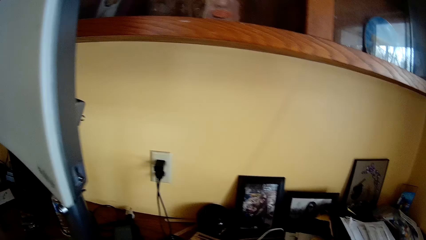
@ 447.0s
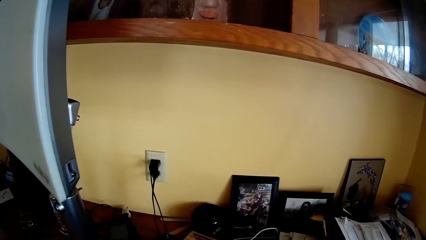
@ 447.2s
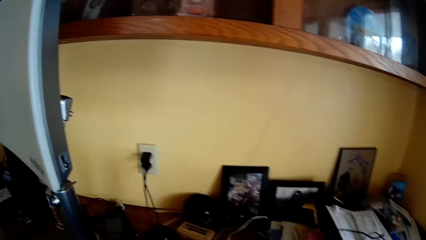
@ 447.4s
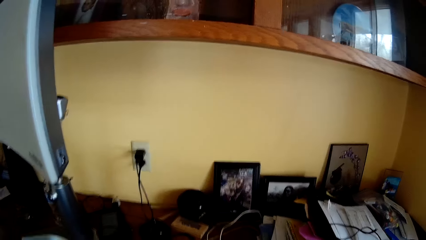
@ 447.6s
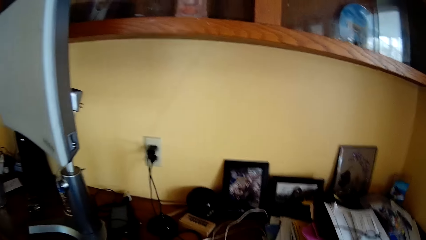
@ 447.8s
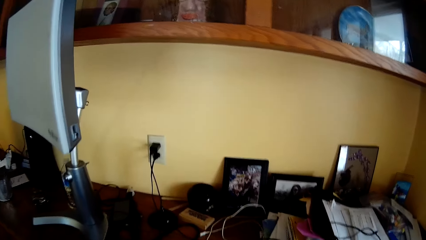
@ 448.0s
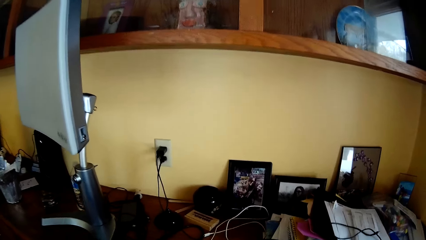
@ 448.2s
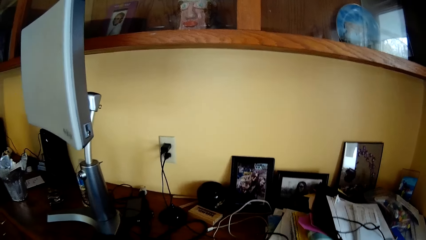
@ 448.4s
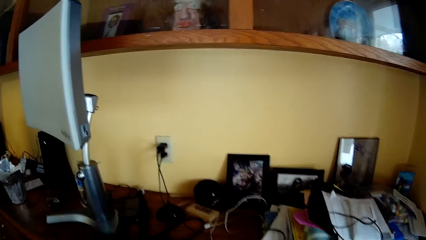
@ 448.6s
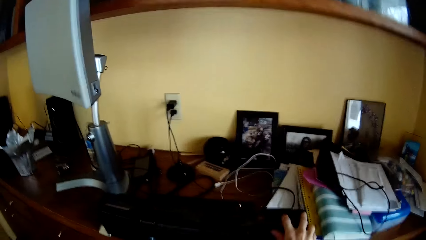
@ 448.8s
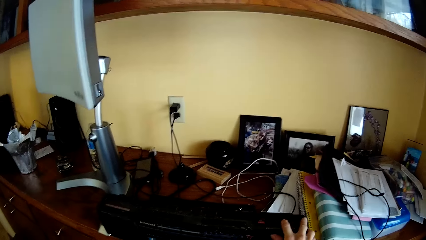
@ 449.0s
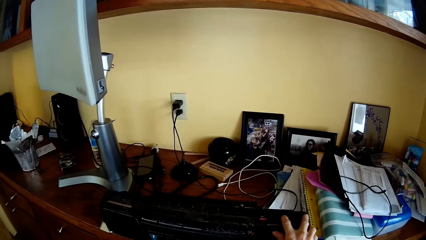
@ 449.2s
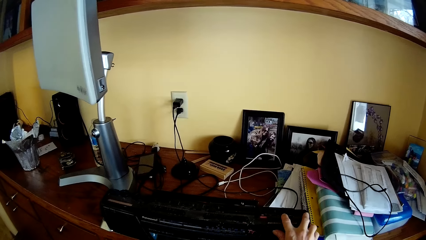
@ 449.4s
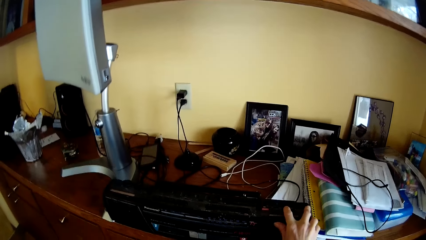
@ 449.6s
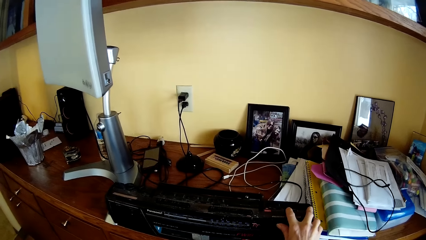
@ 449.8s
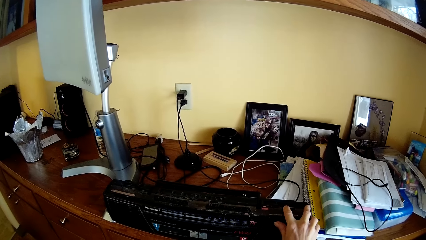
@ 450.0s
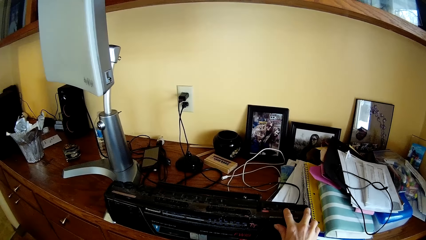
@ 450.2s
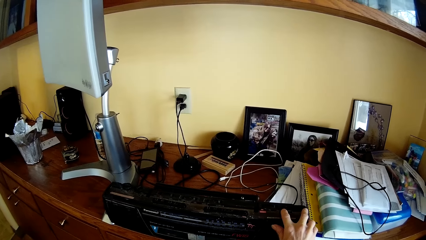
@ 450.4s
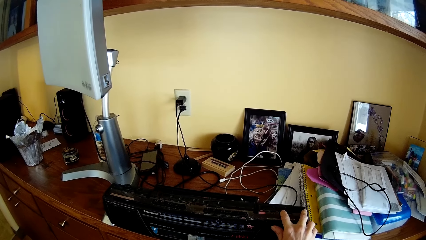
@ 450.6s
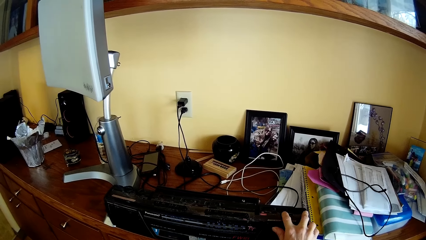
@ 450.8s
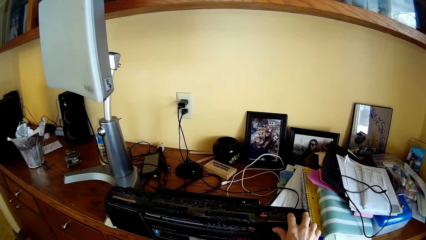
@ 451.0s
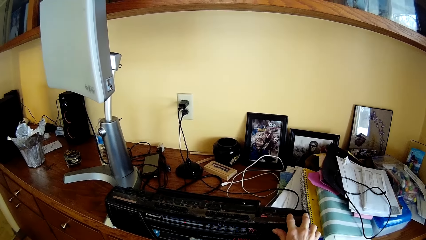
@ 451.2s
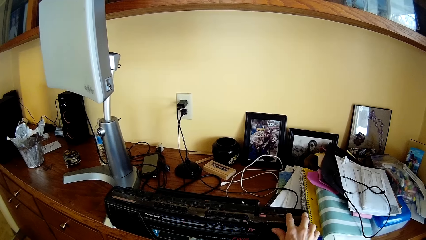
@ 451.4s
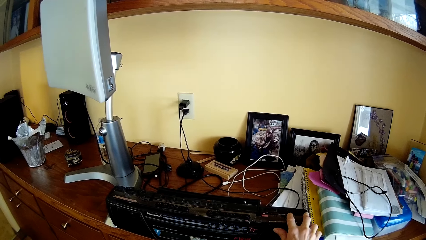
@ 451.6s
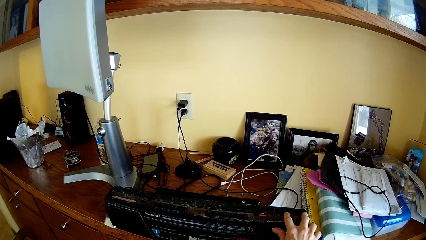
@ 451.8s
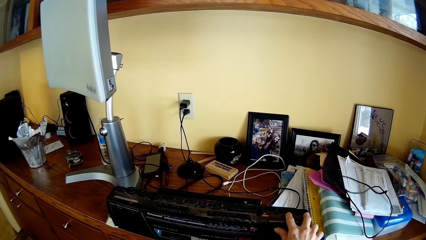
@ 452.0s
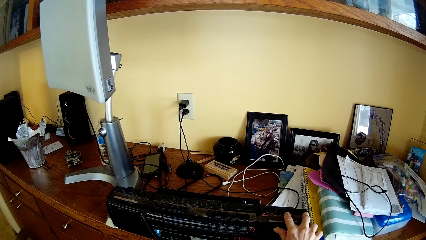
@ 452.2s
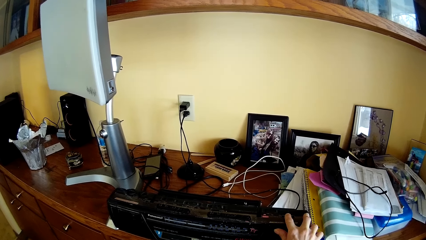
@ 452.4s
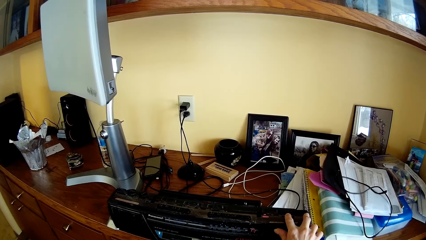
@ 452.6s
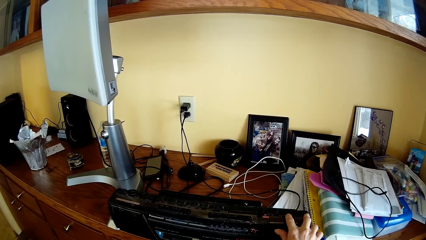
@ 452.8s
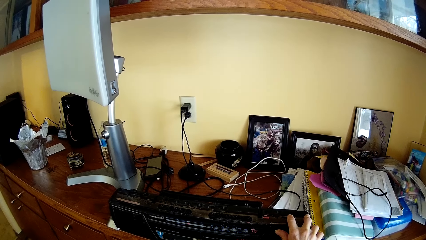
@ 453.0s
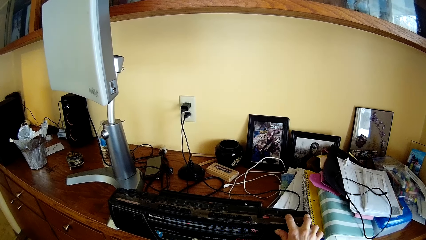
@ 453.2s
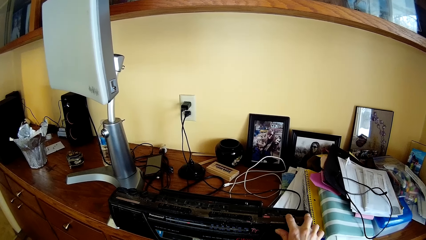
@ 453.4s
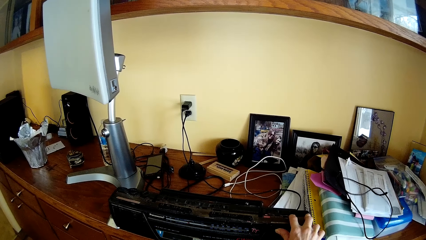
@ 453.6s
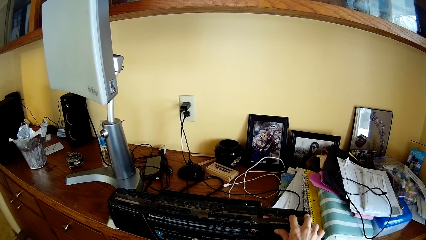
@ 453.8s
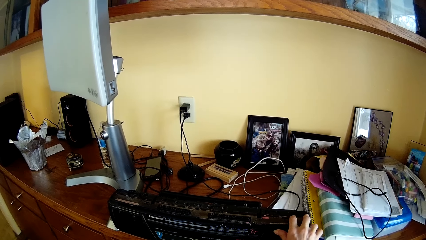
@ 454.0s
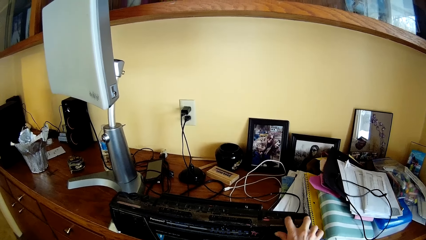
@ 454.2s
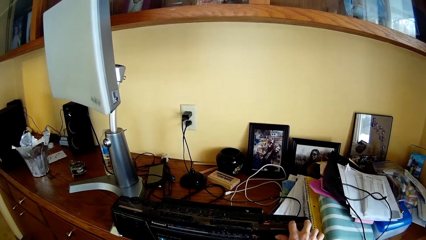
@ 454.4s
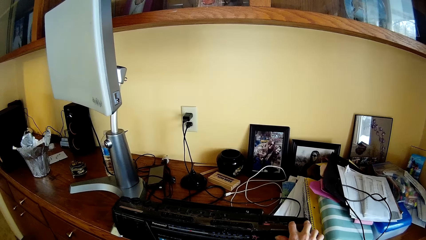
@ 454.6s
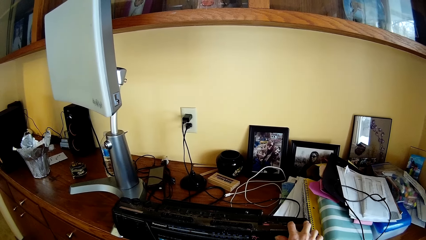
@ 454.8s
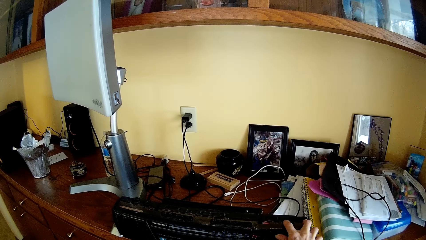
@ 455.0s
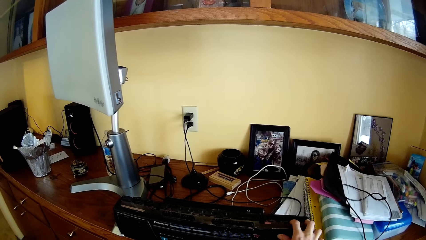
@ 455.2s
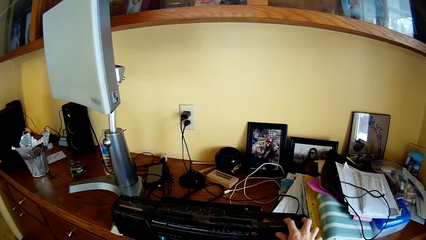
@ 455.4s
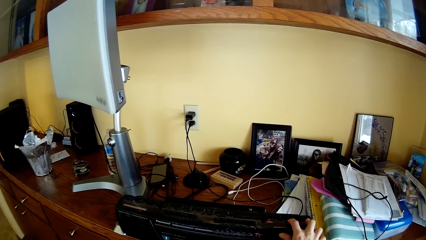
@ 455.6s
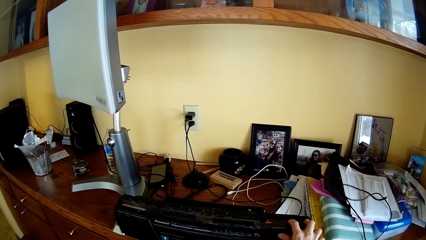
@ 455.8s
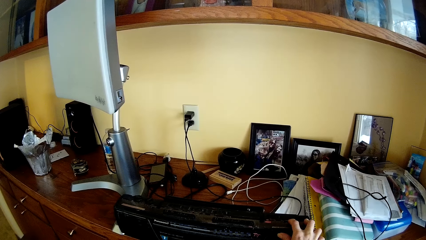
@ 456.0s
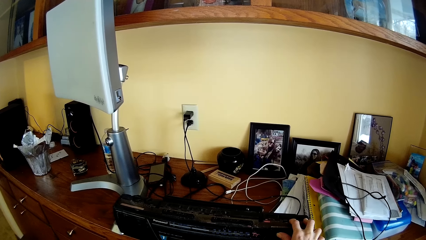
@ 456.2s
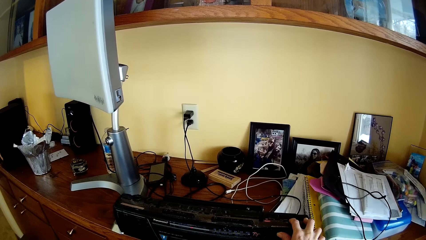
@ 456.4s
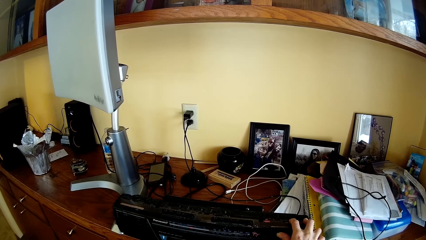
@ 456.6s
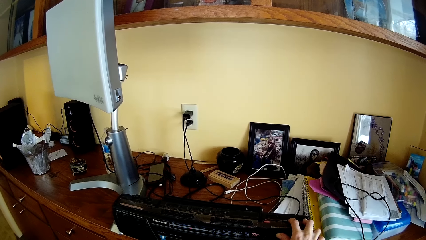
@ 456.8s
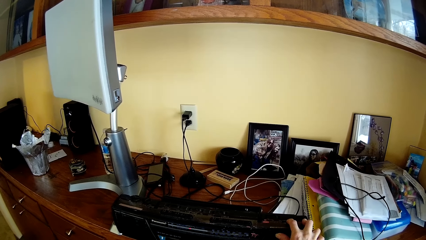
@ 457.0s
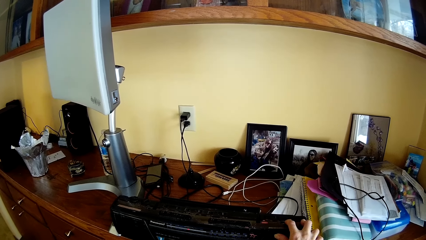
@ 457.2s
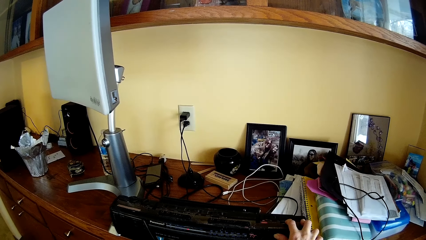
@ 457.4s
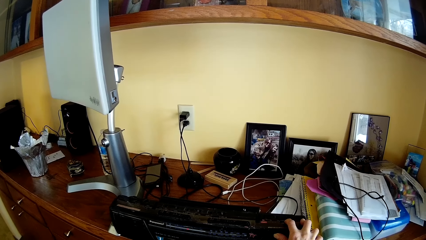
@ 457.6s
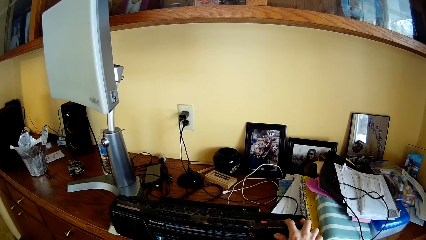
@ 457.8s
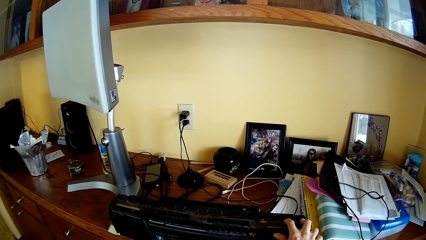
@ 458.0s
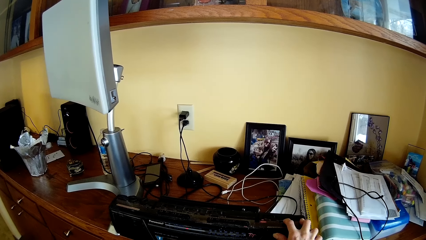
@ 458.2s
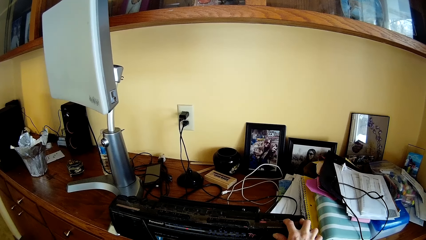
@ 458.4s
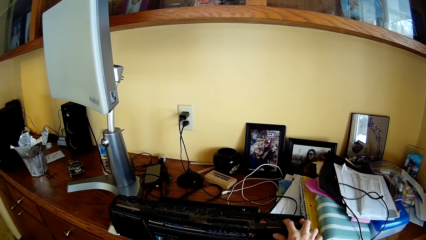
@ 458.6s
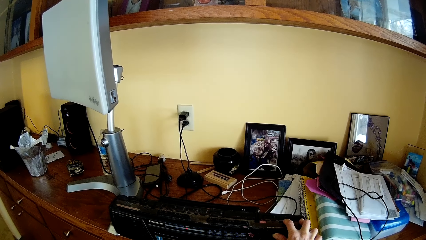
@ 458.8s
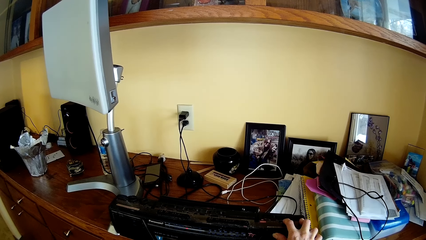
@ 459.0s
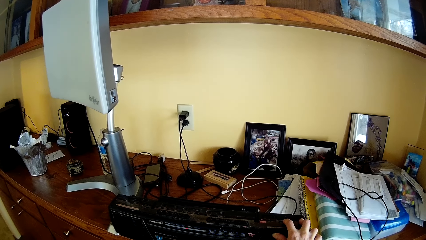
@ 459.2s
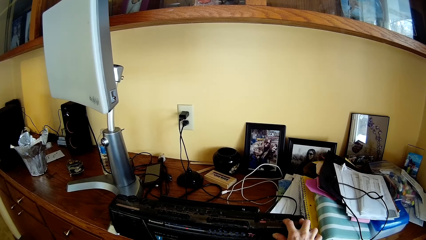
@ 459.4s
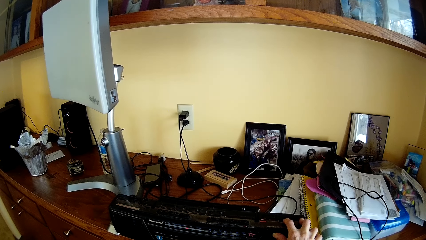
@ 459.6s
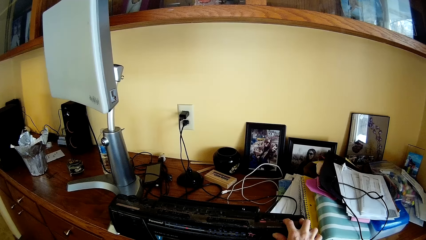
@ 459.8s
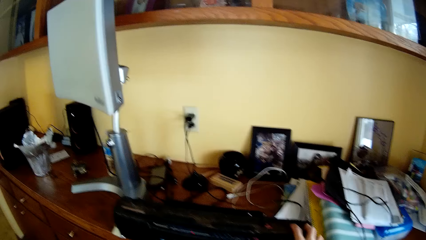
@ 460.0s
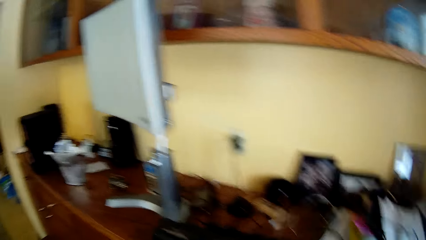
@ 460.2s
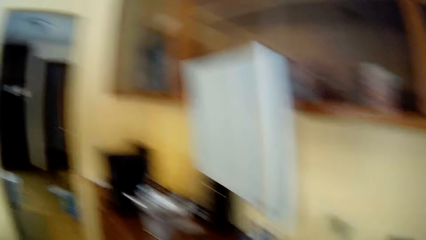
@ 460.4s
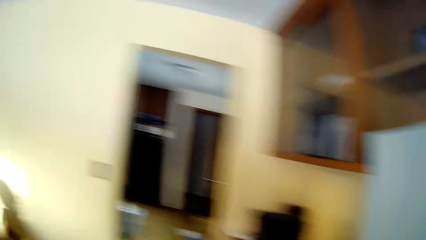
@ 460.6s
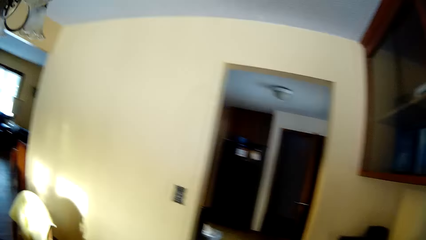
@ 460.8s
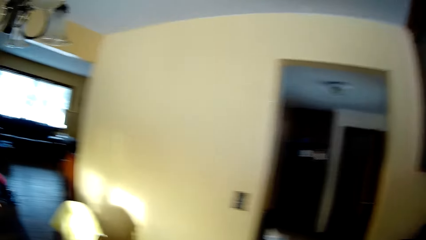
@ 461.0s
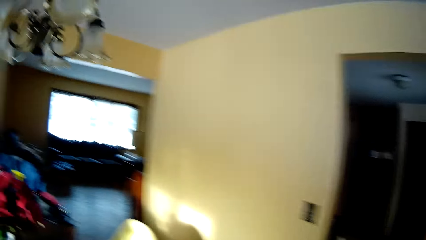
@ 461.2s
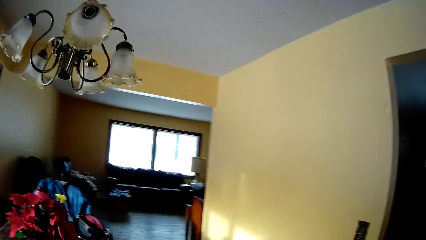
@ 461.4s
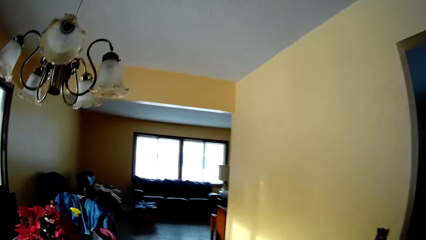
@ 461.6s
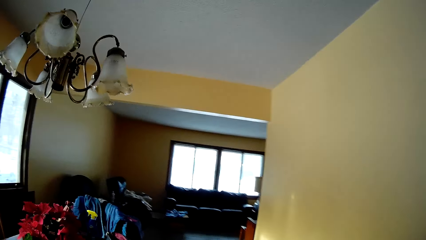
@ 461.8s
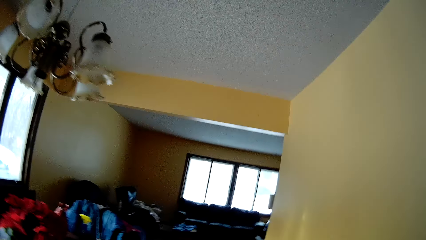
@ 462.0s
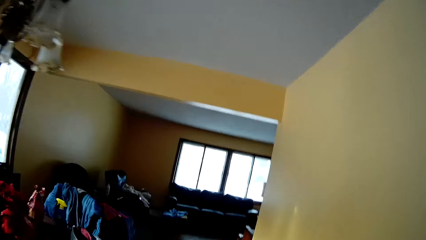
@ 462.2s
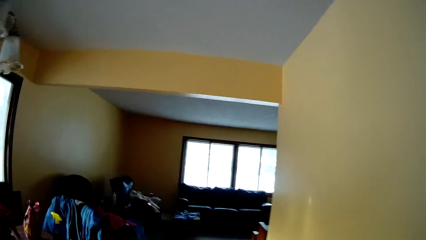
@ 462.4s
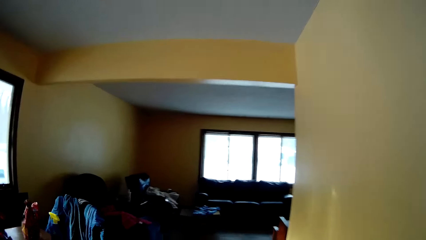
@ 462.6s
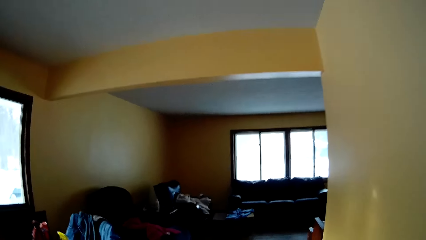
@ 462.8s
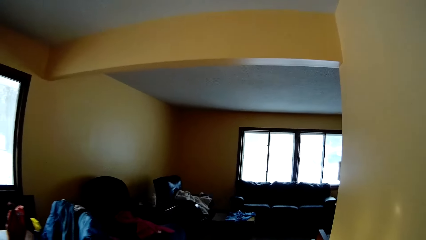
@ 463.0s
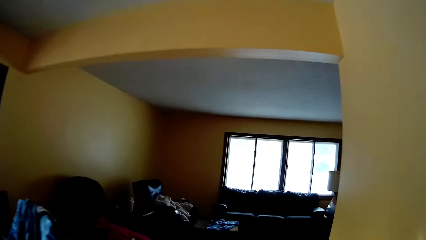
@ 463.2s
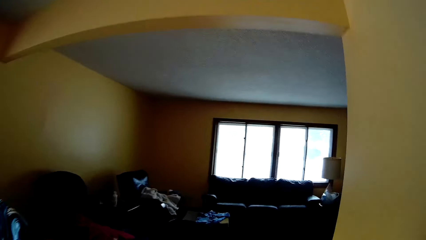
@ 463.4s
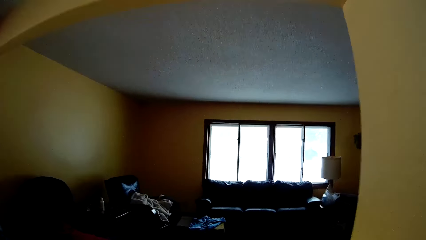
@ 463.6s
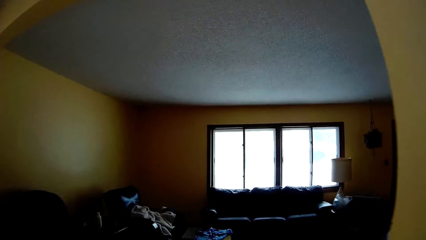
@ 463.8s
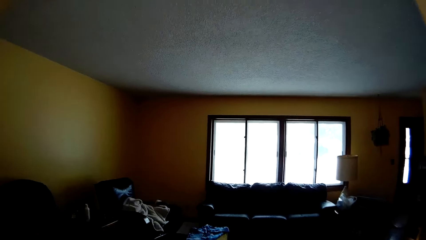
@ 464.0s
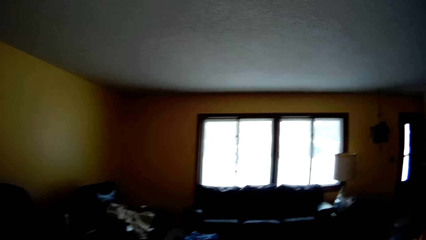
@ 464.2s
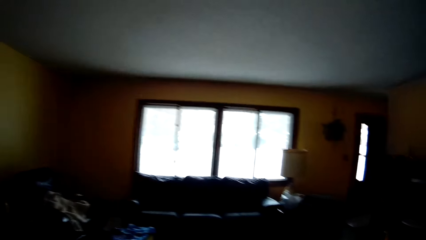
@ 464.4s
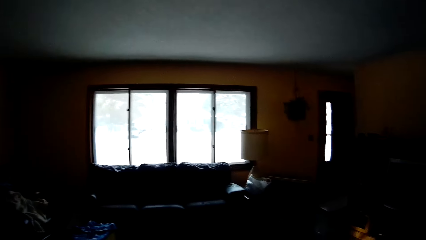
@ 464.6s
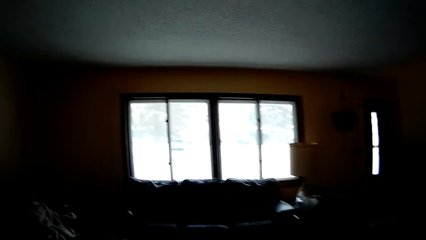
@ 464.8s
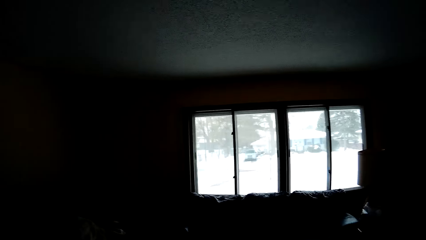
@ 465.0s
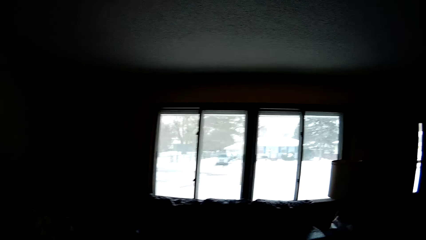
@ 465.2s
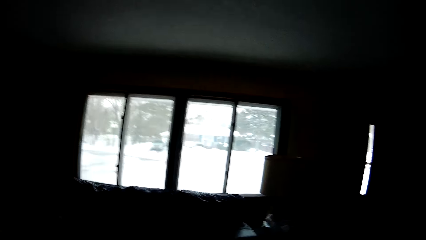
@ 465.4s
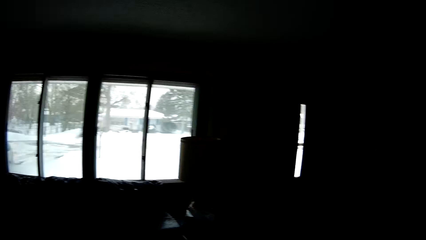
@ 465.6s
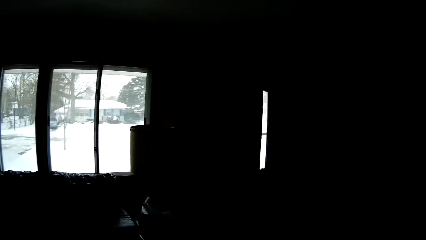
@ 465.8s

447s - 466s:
The camera wearer presses a speaker on the table with his right hand. He walks into a room.
